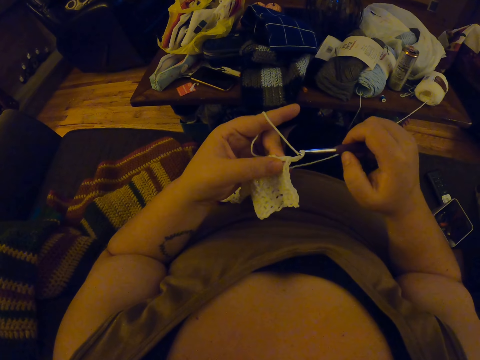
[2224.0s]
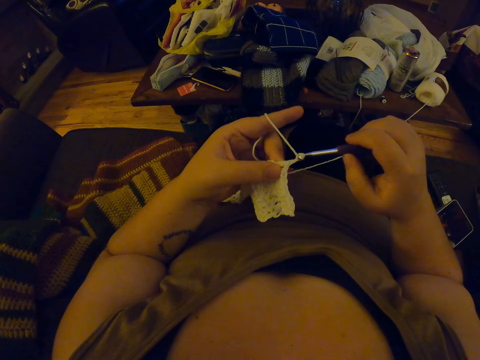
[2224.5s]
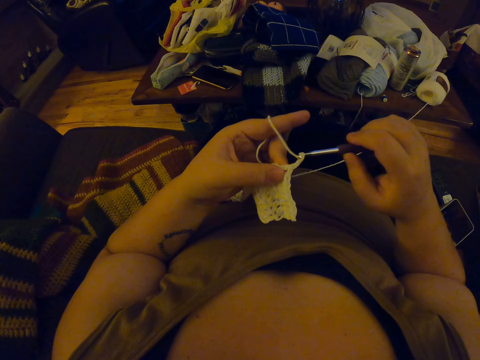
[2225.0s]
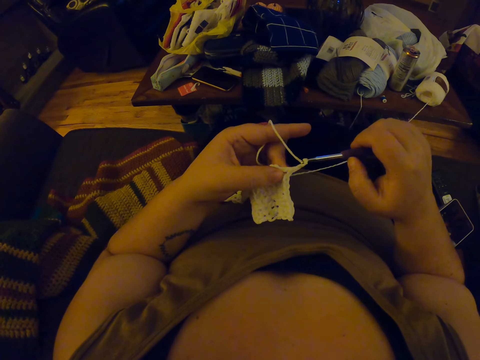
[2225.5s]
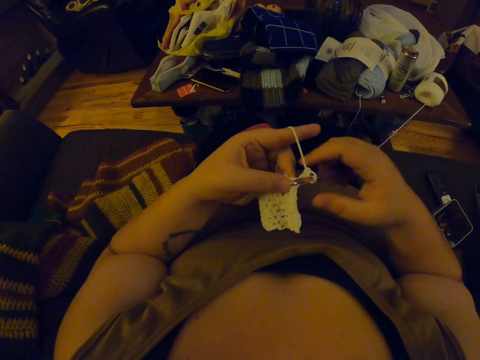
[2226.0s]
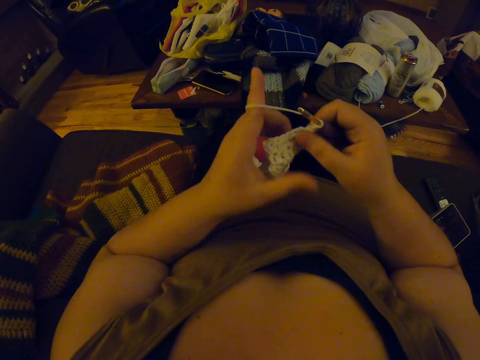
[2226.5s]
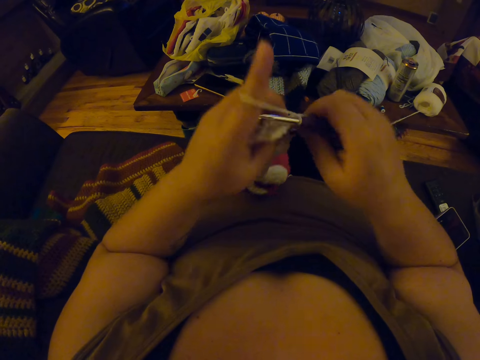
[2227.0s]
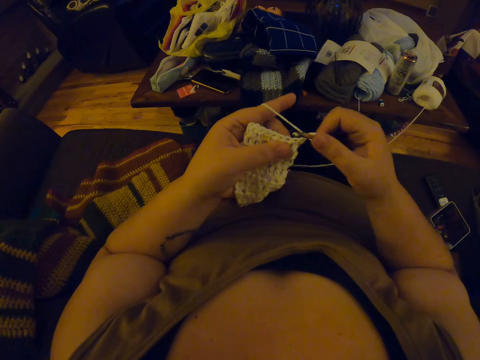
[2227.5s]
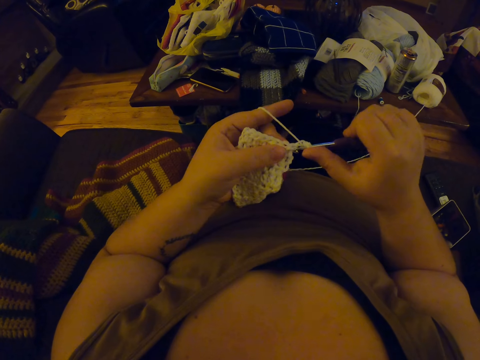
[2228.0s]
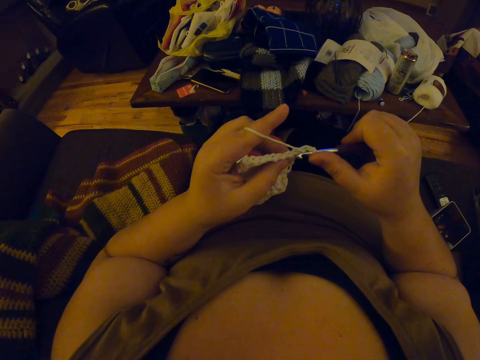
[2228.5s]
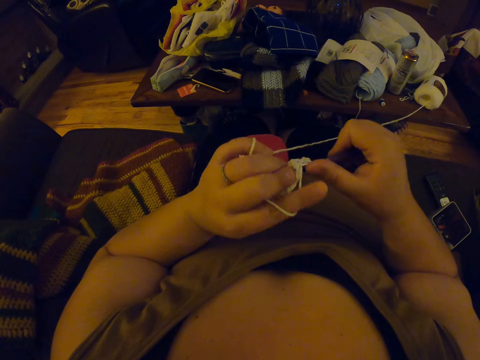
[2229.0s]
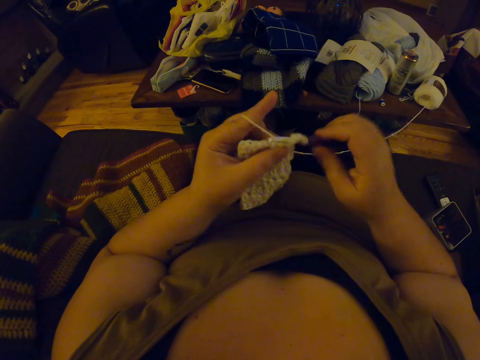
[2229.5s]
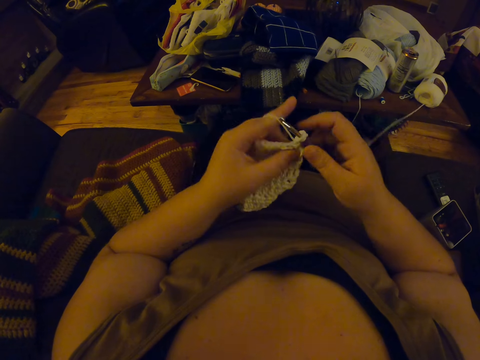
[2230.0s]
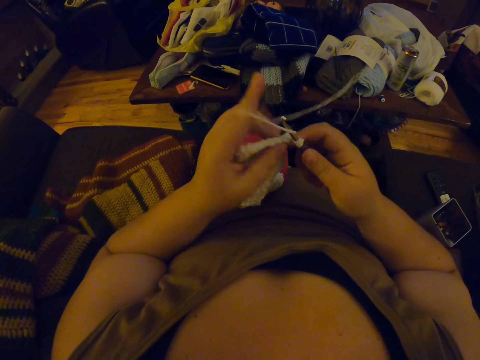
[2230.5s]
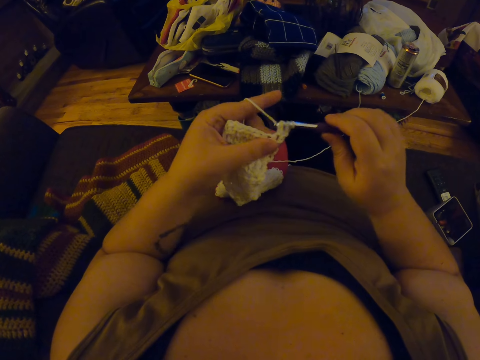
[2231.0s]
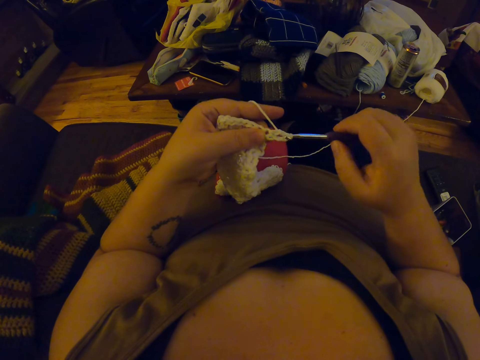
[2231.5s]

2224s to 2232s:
The camera wearer turns the crochet in her hands. She crochets with the yarn.

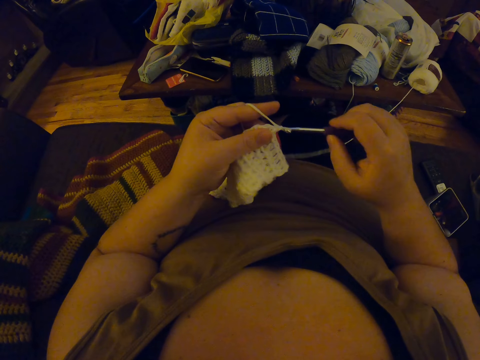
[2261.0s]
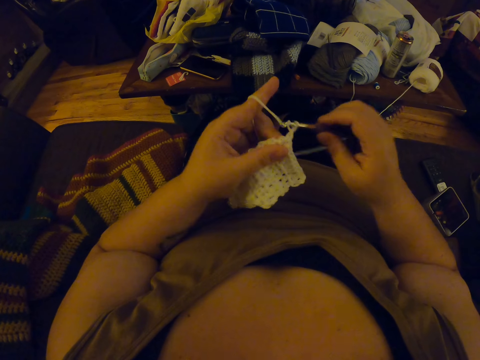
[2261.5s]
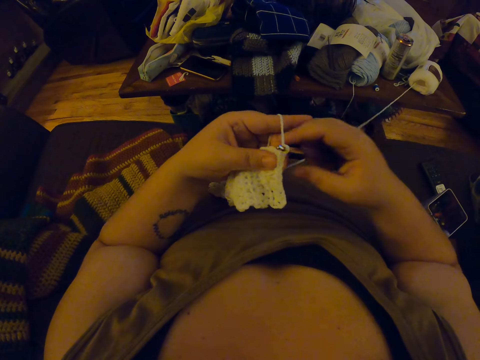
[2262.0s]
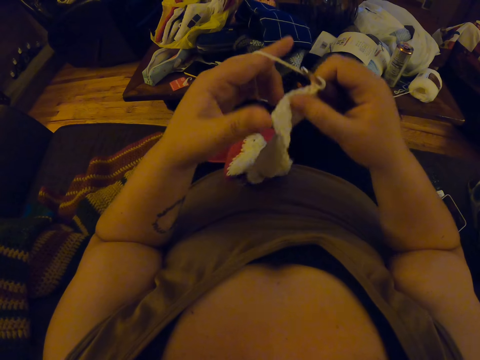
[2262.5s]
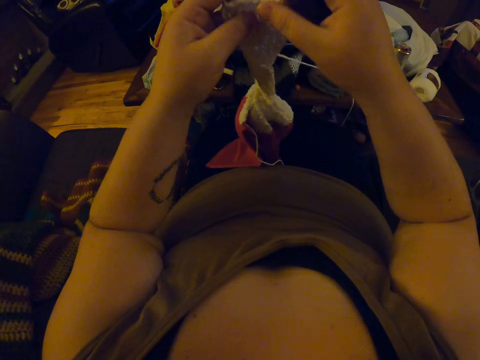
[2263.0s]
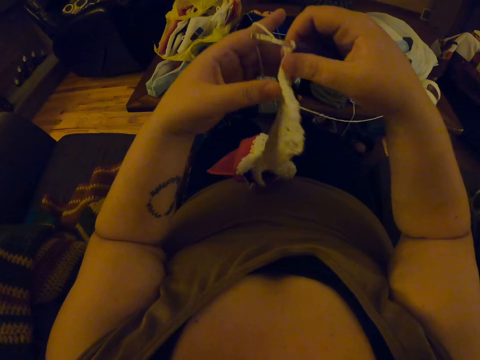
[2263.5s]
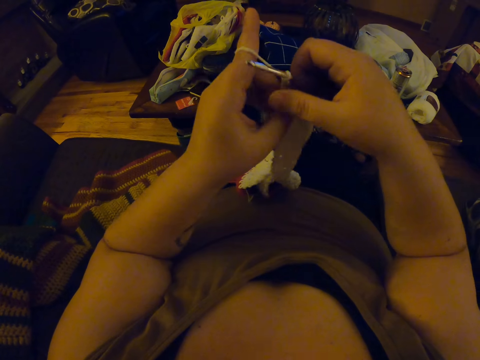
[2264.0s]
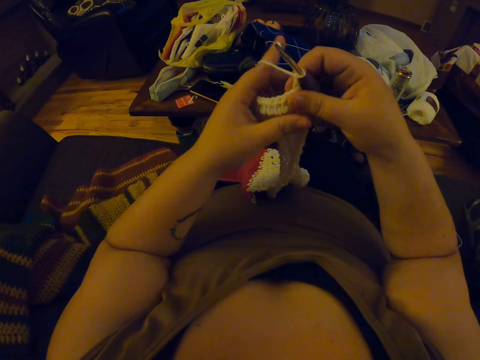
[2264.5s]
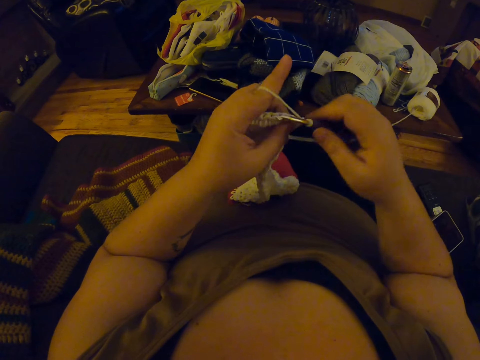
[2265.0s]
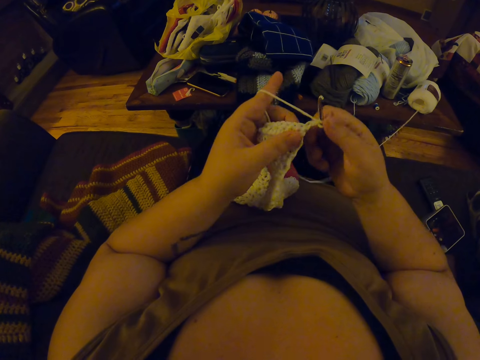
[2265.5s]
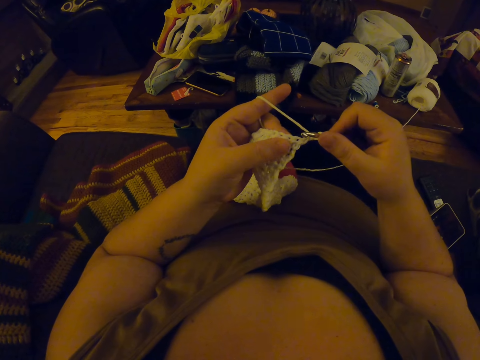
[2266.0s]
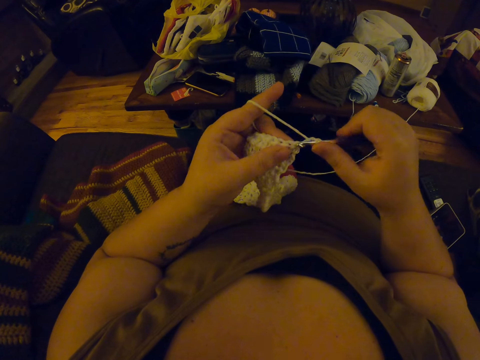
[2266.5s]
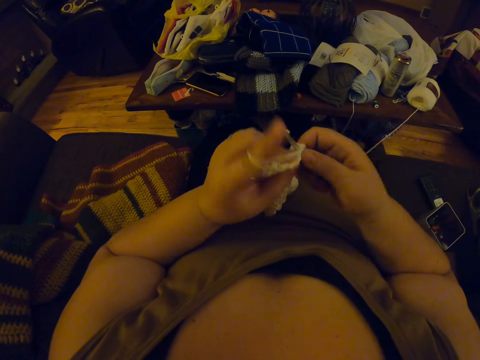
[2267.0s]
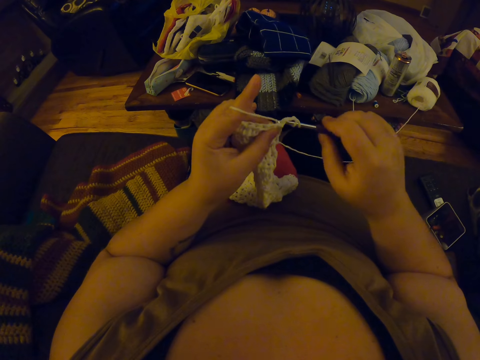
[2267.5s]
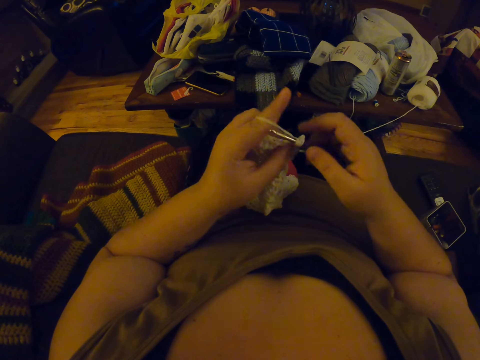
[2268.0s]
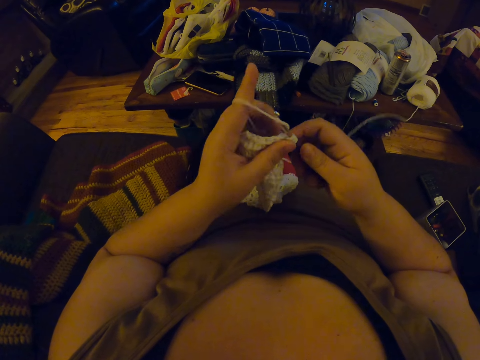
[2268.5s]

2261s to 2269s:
The camera wearer turns the crochet in her hands. She crochets with the yarn.

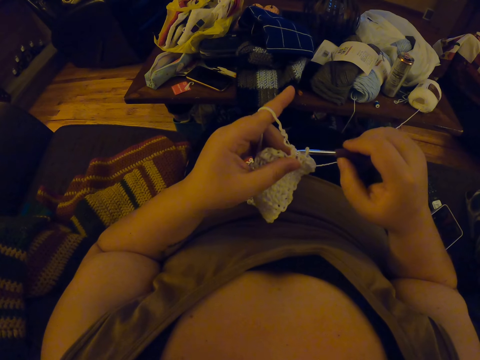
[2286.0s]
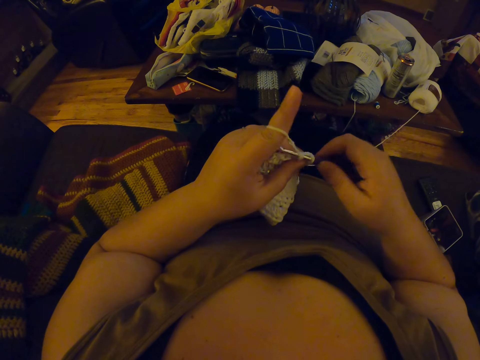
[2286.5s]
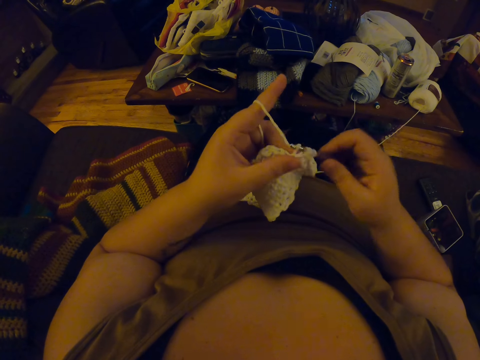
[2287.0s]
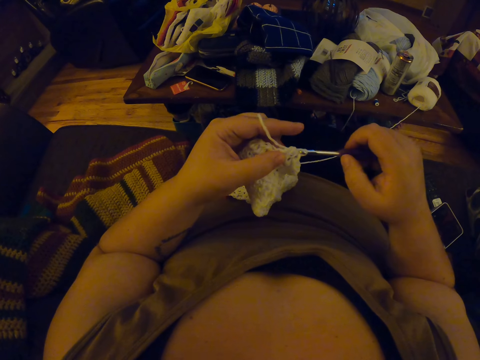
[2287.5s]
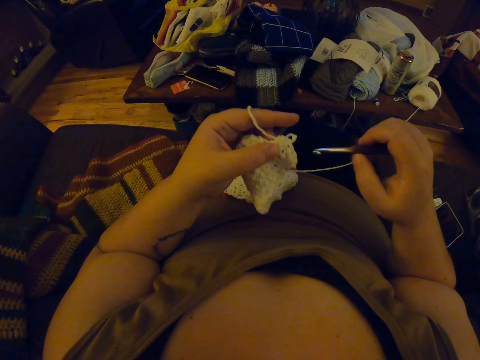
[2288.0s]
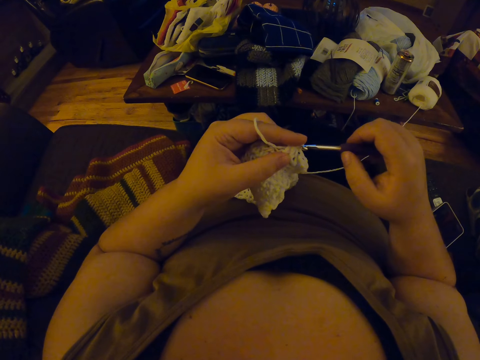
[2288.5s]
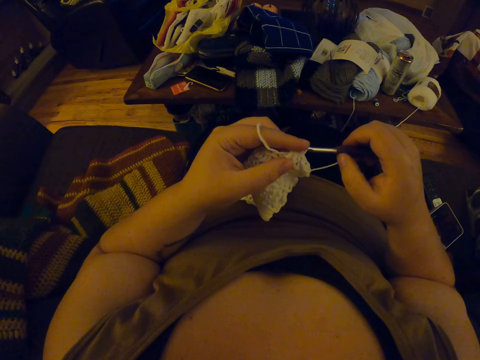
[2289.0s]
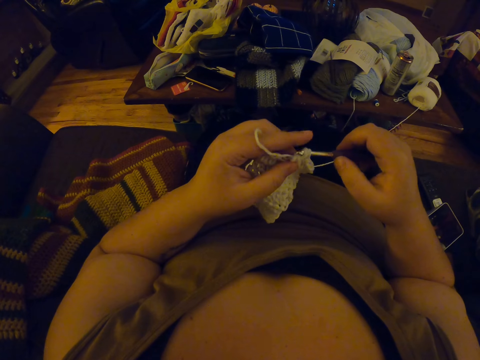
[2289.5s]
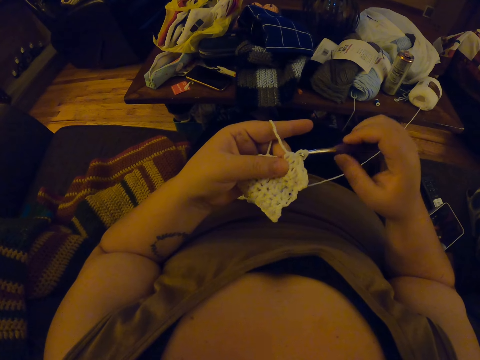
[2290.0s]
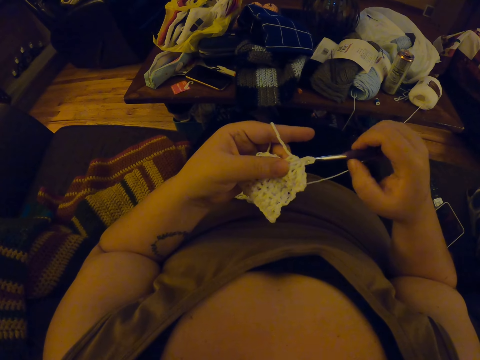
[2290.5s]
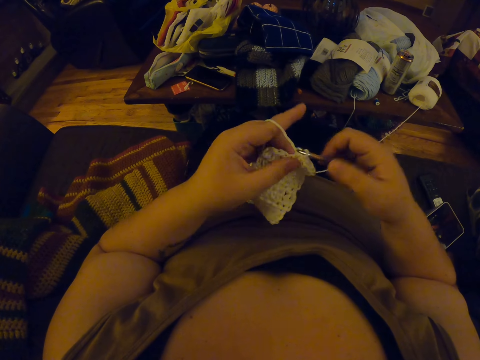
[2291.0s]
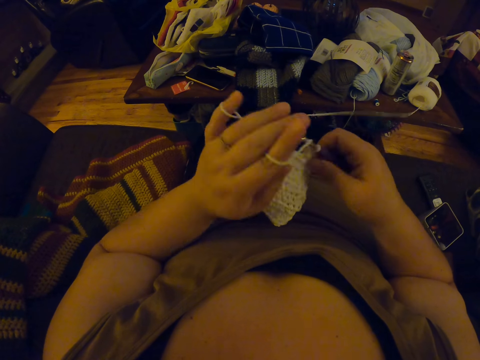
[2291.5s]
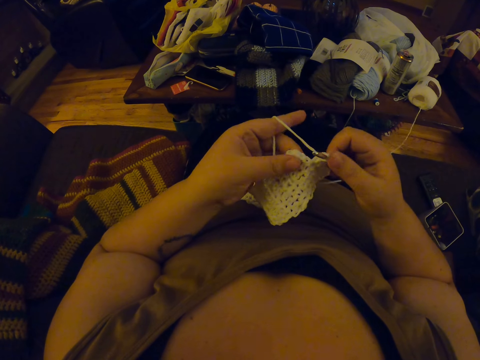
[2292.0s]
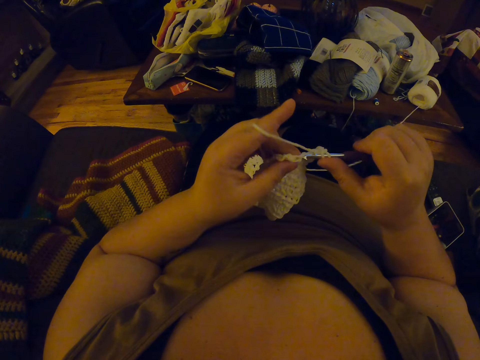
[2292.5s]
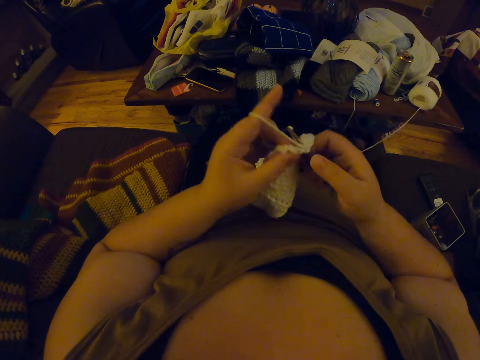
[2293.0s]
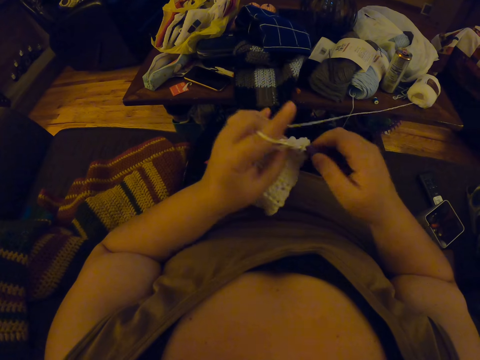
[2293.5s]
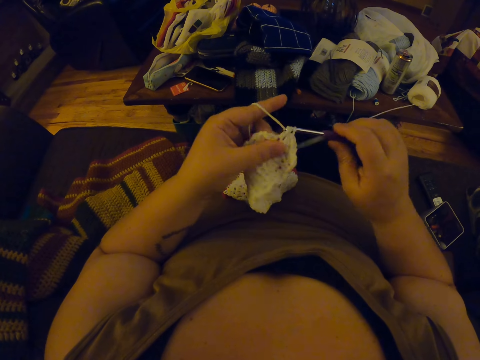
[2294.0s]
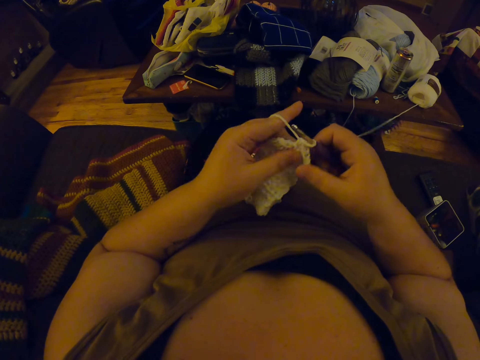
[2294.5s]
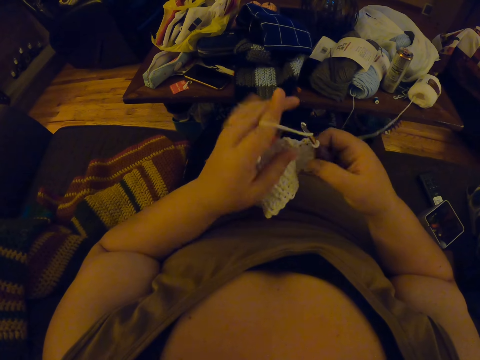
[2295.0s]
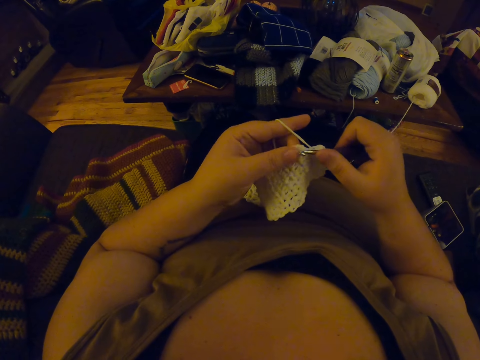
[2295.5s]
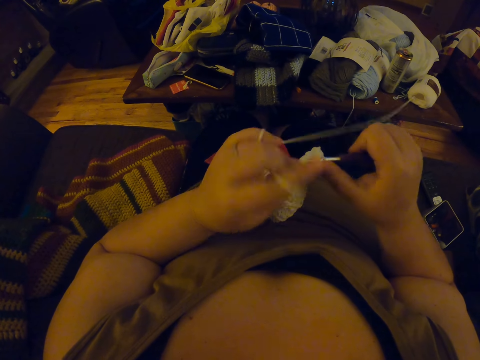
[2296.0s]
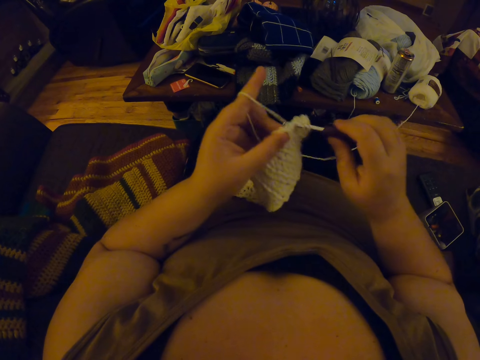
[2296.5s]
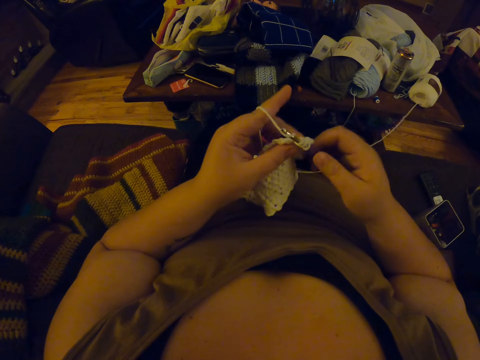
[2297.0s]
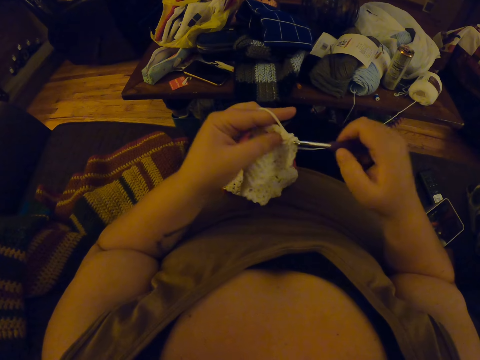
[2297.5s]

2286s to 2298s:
The camera wearer touches the crochet with her right hand. She crochets with the yarn.
